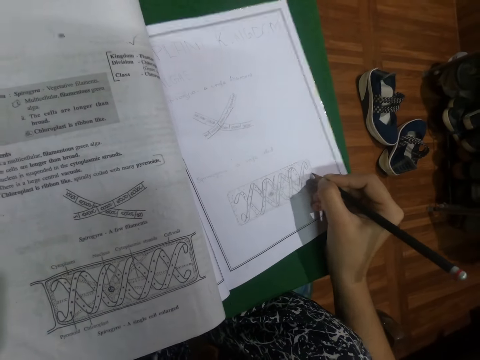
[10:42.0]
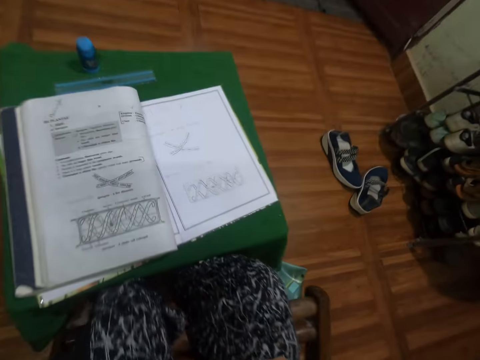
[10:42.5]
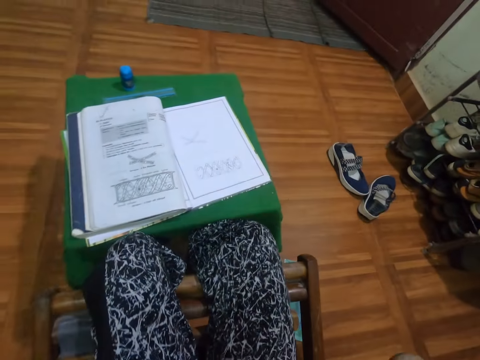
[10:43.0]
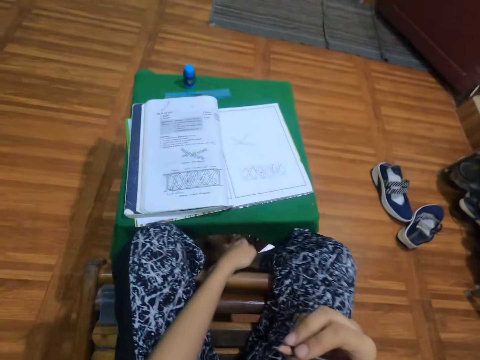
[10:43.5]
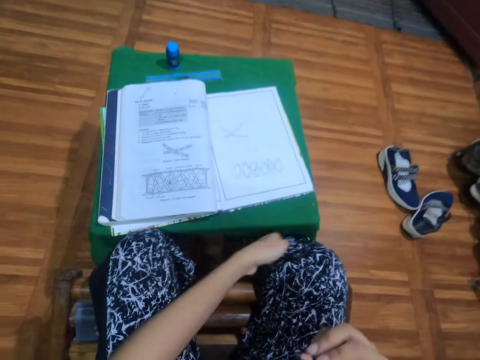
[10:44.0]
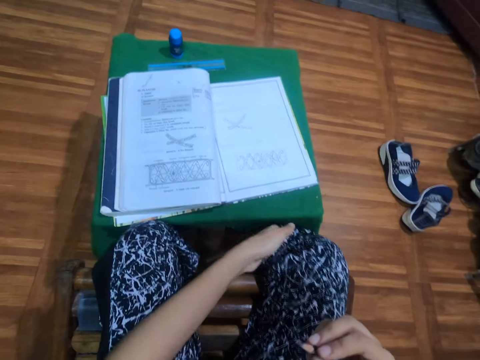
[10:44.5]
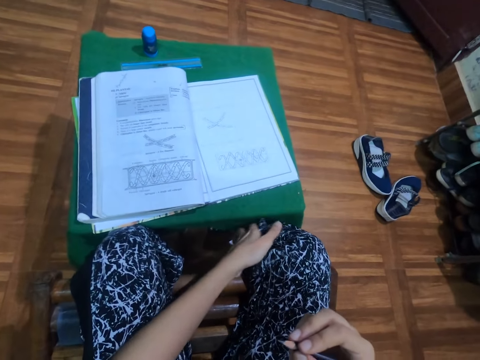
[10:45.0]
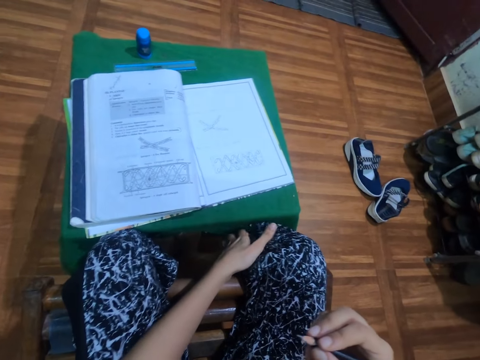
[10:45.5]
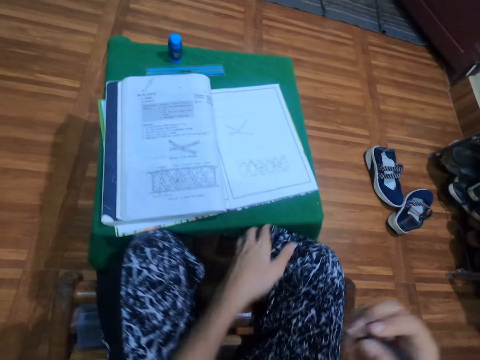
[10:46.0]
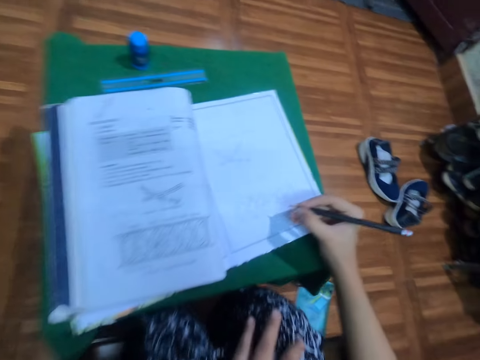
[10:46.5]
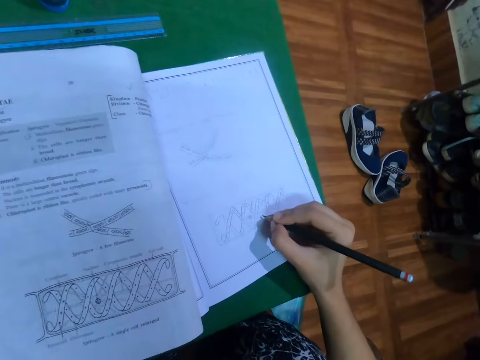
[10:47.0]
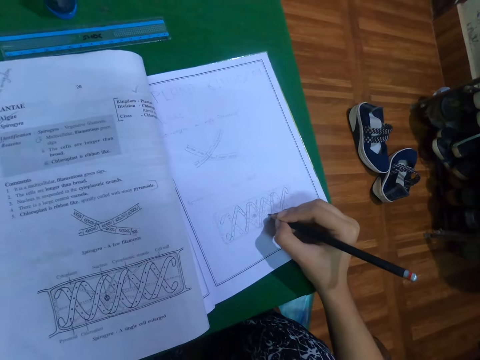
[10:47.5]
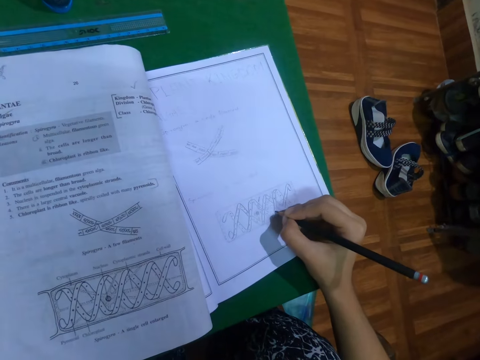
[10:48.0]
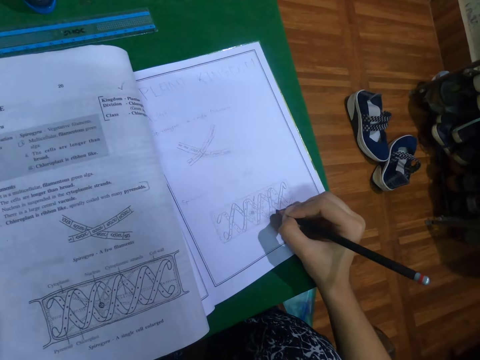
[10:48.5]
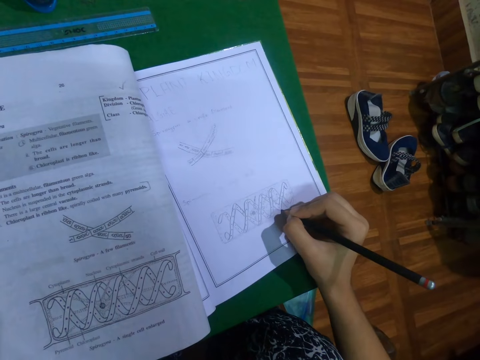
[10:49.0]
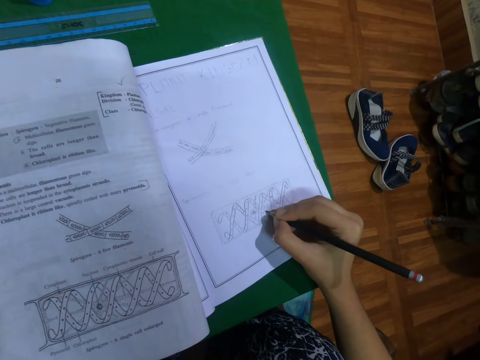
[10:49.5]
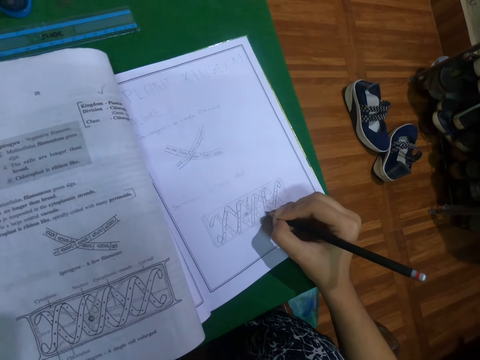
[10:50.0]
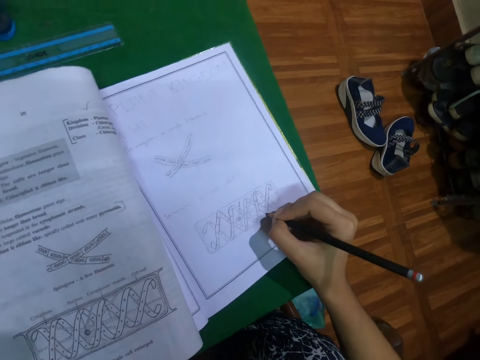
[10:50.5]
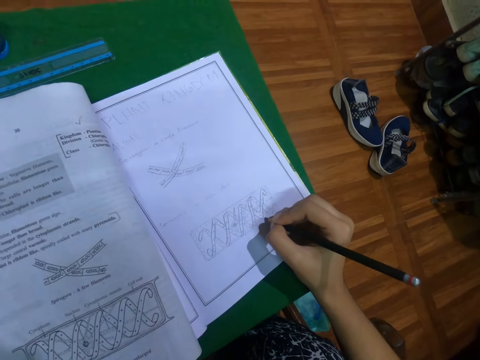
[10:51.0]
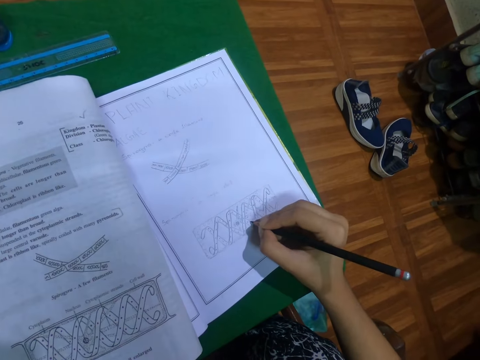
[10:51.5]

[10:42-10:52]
The camera wearer scratches her right leg with her left hand. She draws in the book with the pencil in her right hand.

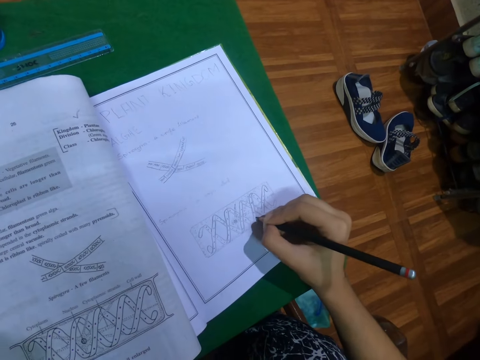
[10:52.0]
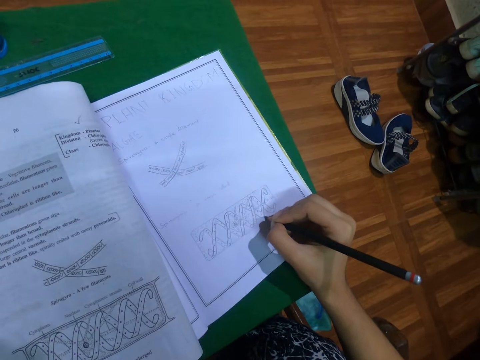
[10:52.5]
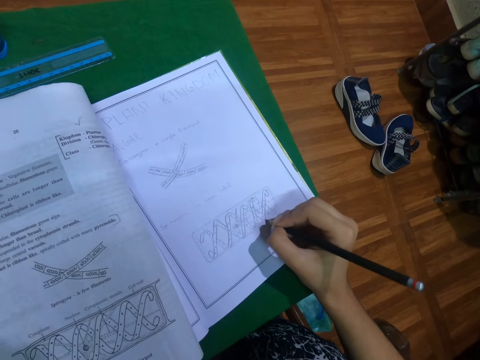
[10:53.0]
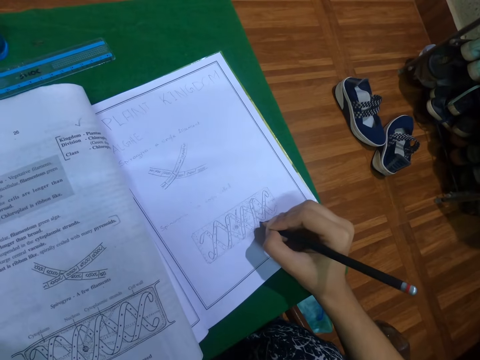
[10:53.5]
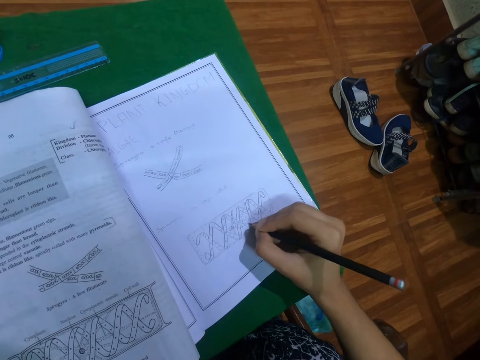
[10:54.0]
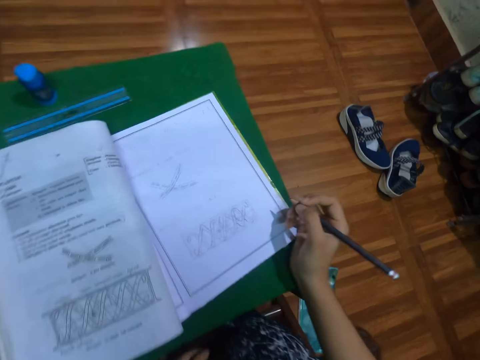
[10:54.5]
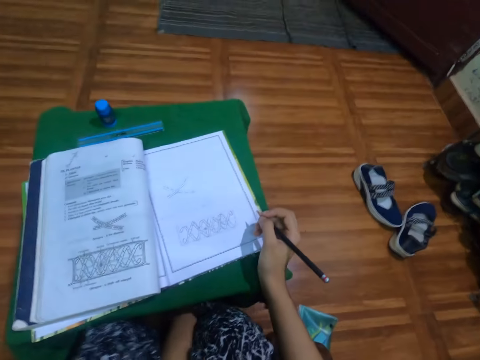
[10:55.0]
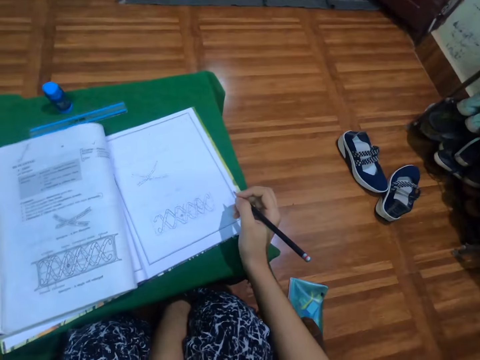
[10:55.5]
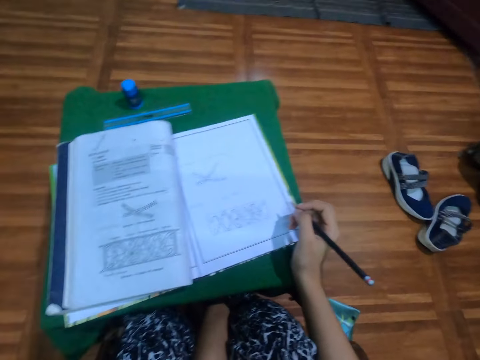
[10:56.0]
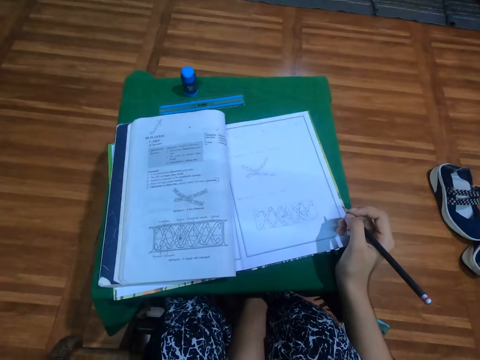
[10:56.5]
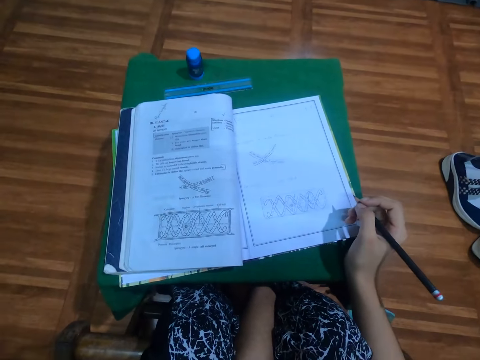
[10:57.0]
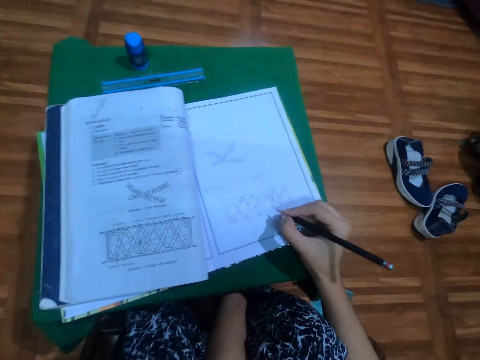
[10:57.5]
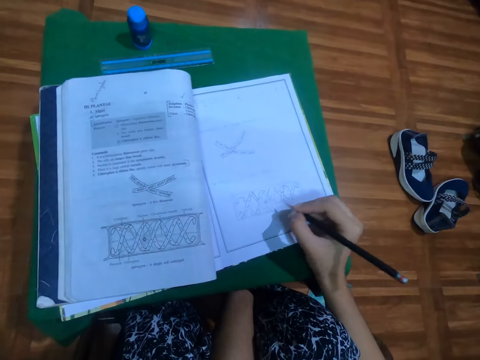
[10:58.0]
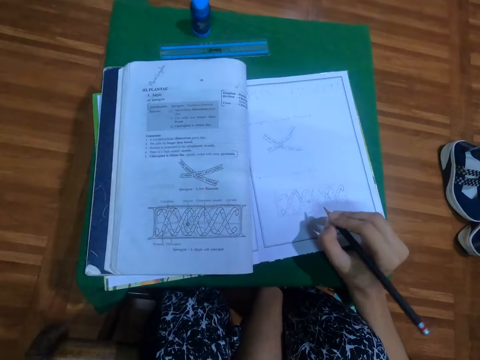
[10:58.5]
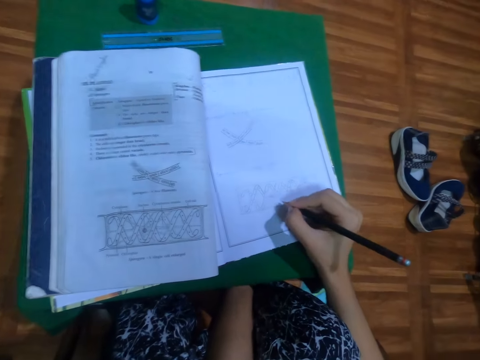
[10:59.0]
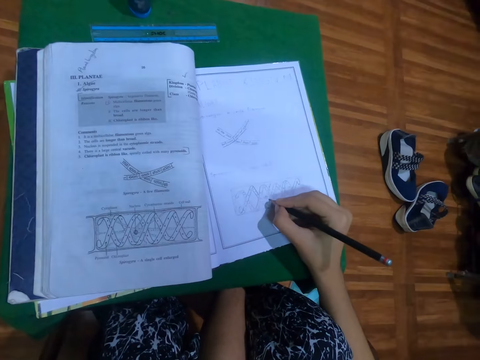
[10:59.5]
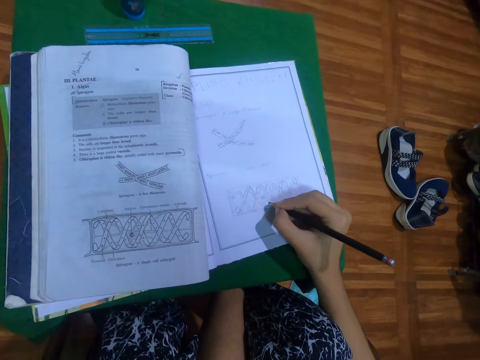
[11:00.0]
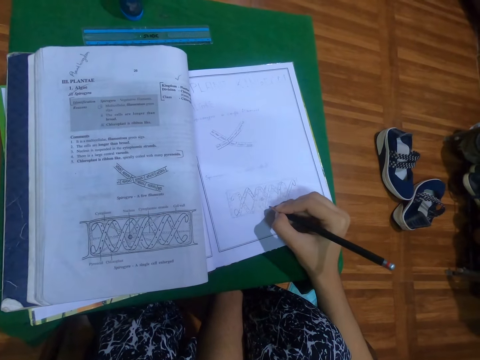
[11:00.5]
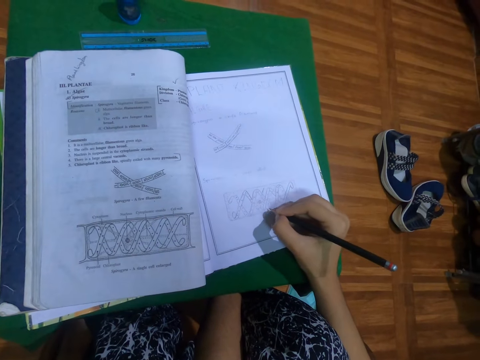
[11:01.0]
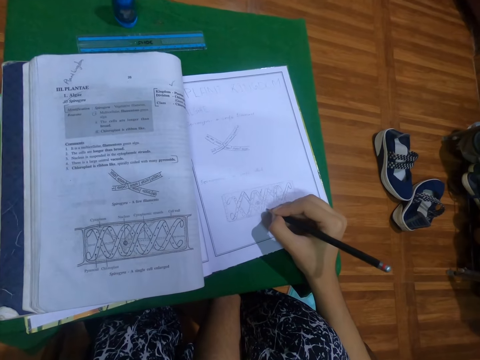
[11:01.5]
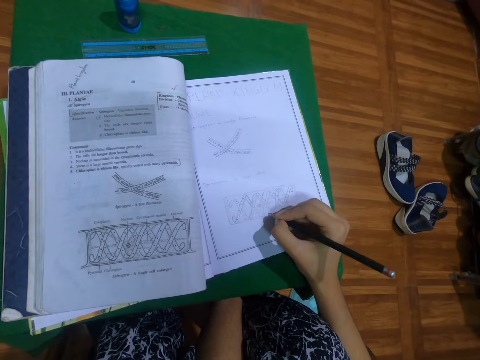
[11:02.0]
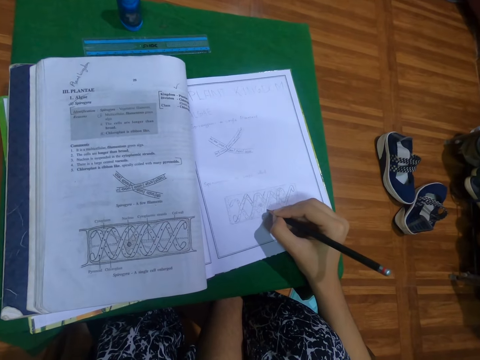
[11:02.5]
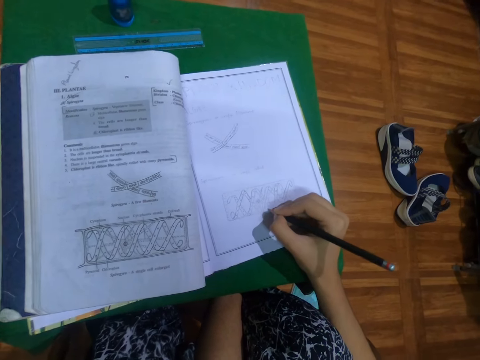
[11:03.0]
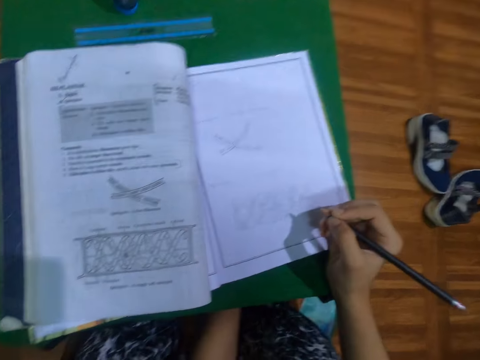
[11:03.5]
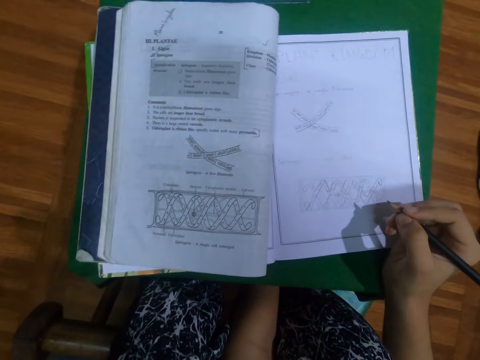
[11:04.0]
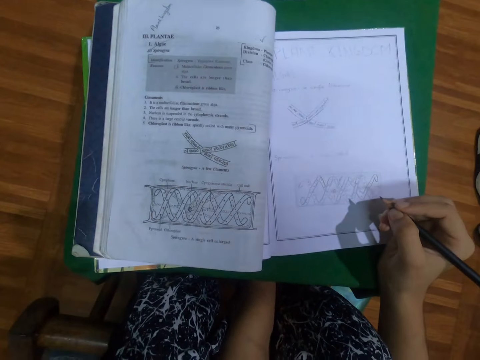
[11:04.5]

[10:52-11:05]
The camera wearer touches her right leg with her left hand. She draws in the book with the pencil in her right hand.

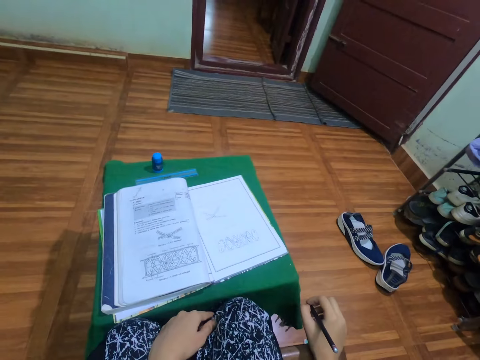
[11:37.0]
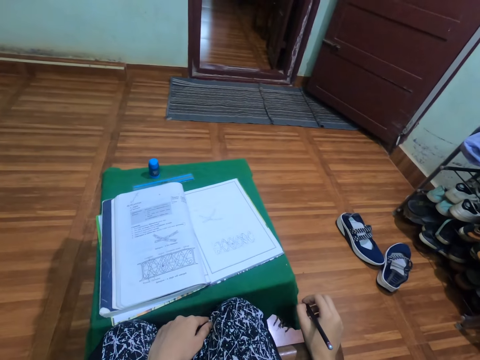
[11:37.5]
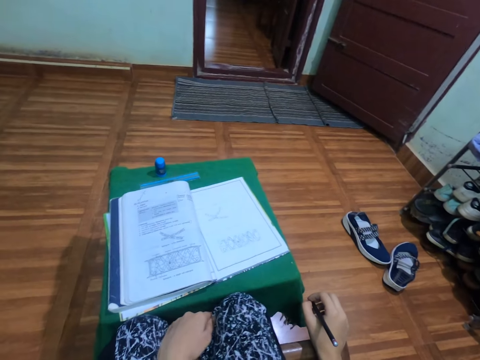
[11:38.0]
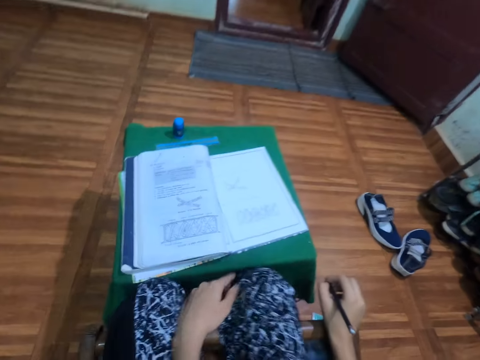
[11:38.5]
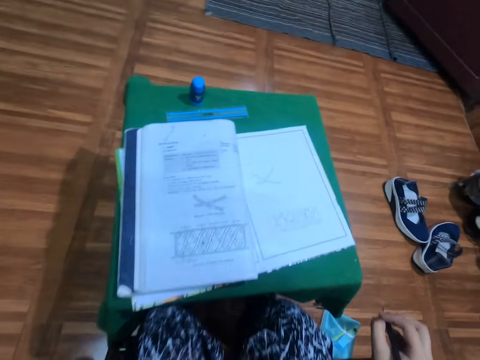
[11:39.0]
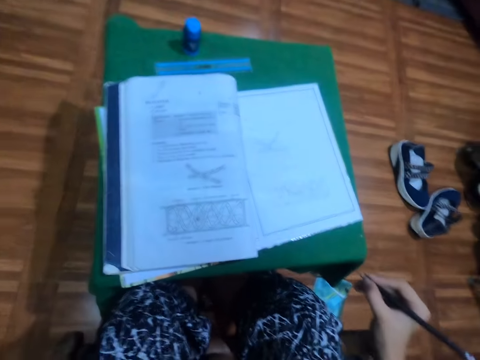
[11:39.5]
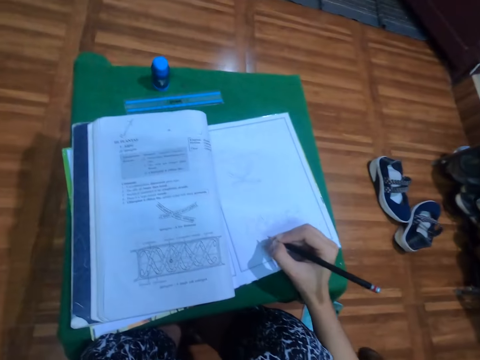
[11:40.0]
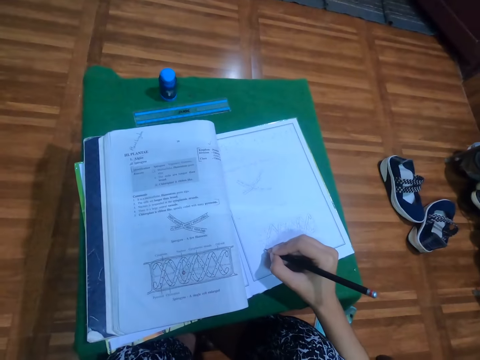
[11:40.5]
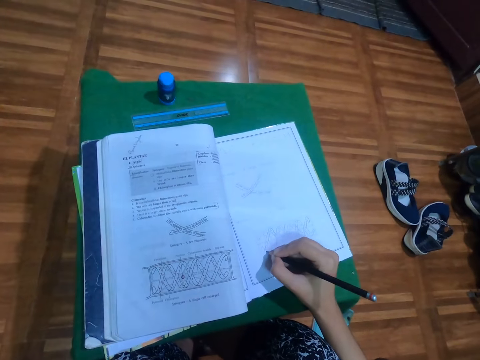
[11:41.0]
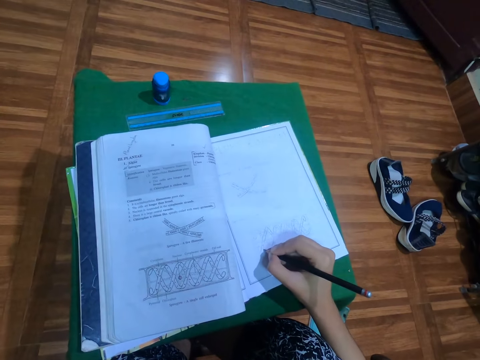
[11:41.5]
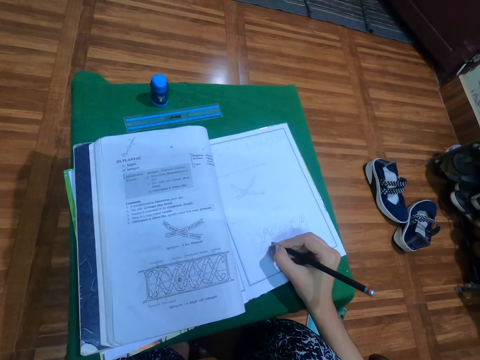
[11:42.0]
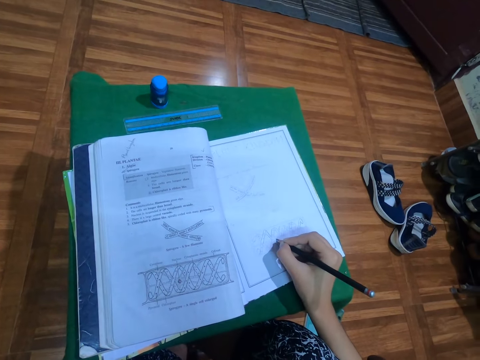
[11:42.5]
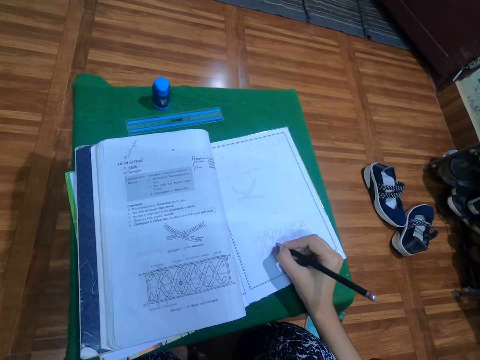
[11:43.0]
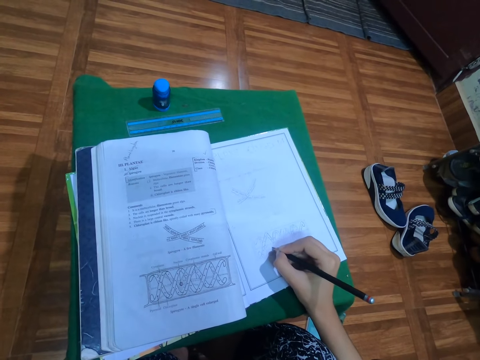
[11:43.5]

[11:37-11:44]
The camera wearer touches her face with her left hand. She draws in the book with the pencil in her right hand.
